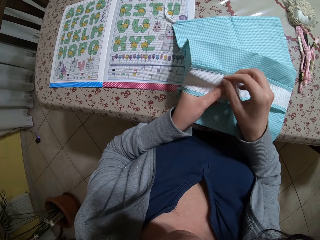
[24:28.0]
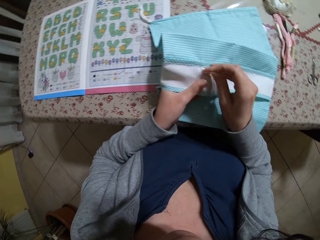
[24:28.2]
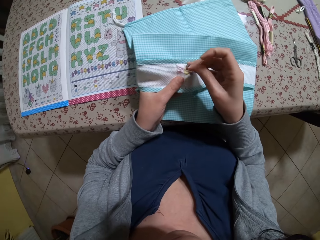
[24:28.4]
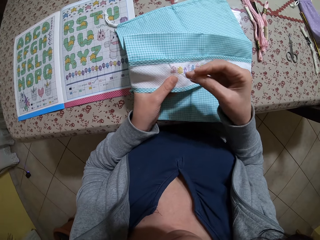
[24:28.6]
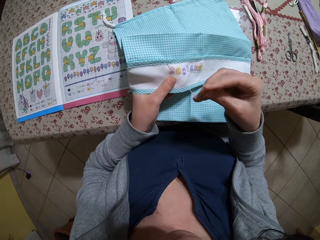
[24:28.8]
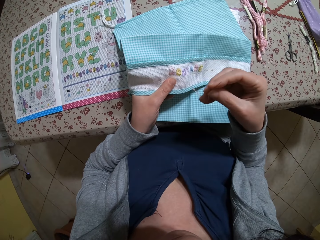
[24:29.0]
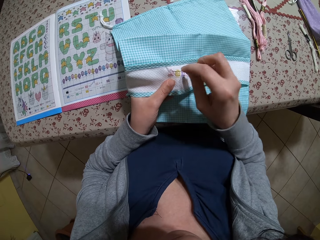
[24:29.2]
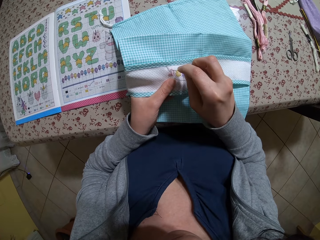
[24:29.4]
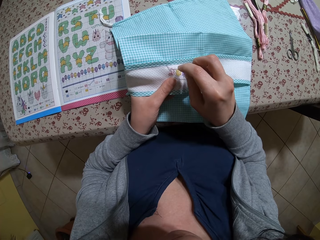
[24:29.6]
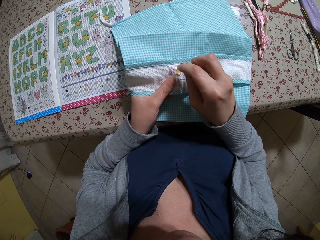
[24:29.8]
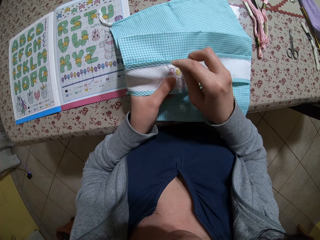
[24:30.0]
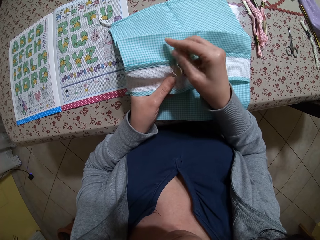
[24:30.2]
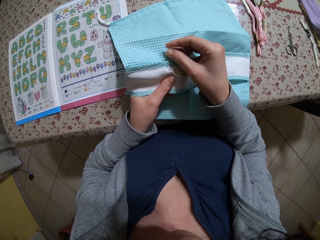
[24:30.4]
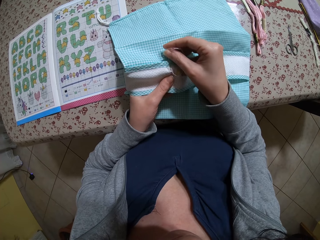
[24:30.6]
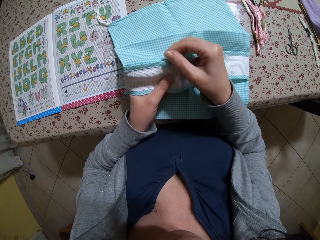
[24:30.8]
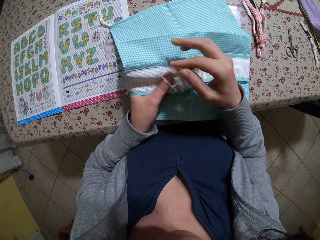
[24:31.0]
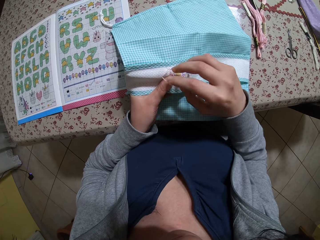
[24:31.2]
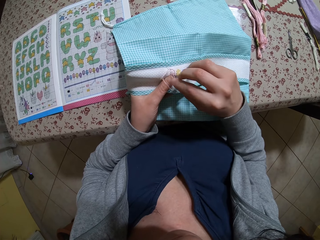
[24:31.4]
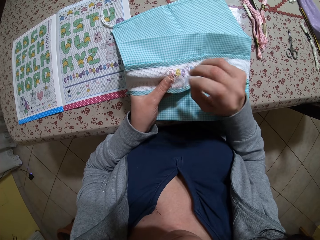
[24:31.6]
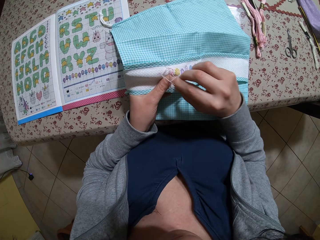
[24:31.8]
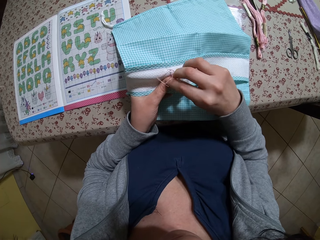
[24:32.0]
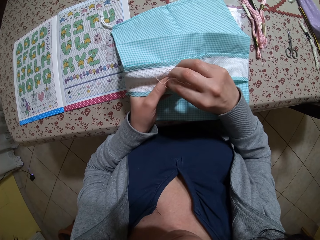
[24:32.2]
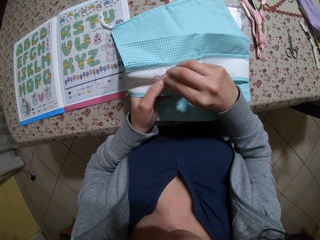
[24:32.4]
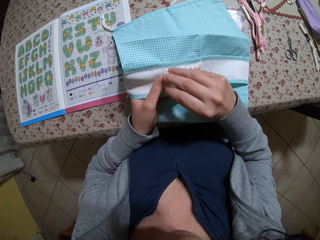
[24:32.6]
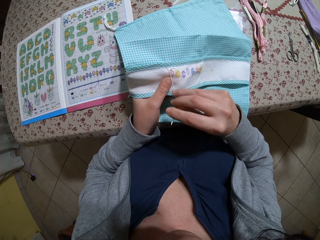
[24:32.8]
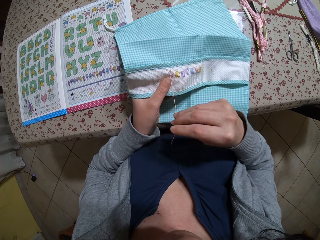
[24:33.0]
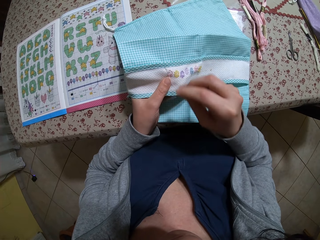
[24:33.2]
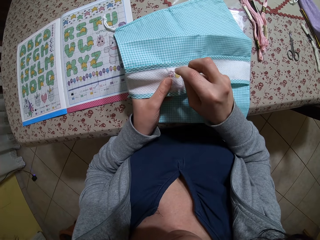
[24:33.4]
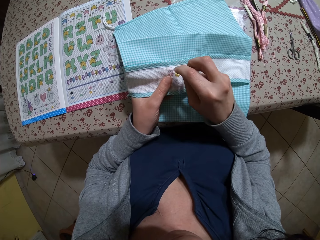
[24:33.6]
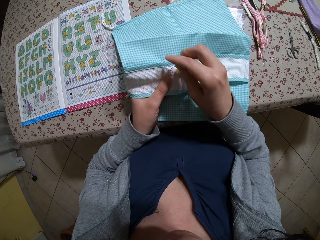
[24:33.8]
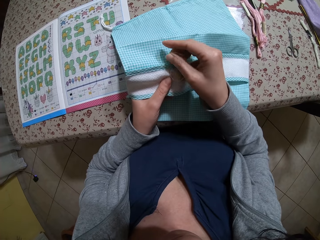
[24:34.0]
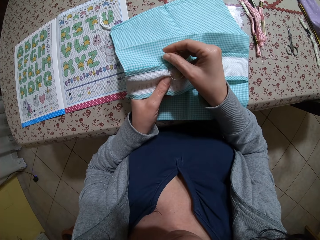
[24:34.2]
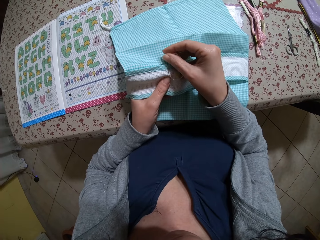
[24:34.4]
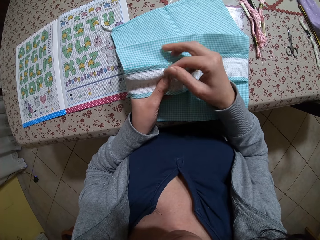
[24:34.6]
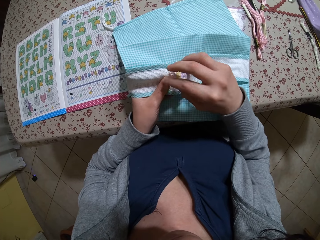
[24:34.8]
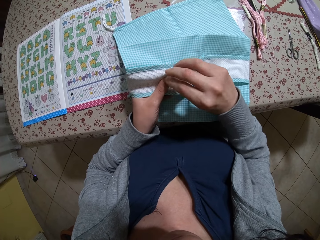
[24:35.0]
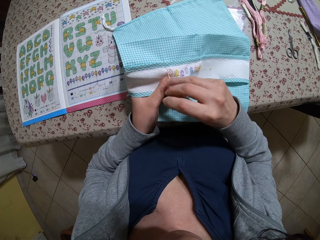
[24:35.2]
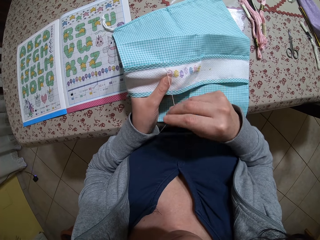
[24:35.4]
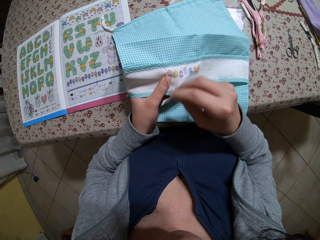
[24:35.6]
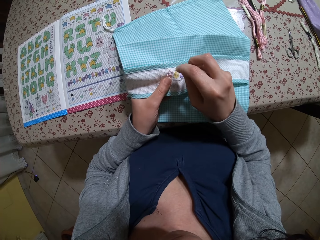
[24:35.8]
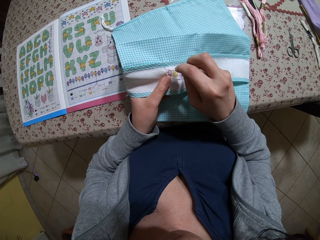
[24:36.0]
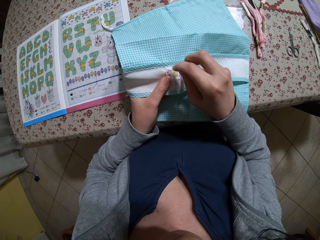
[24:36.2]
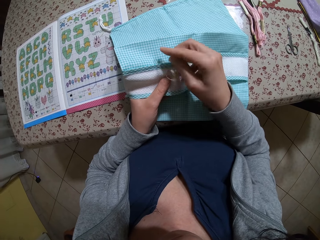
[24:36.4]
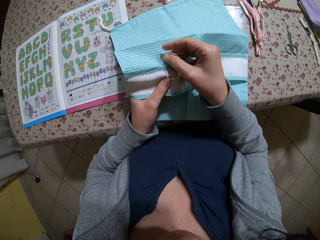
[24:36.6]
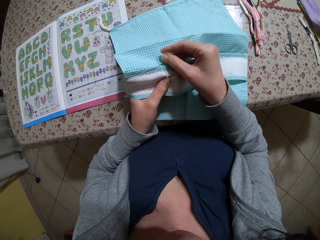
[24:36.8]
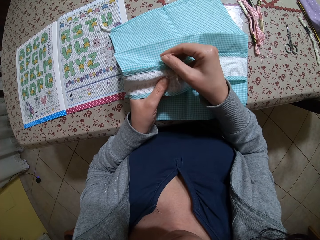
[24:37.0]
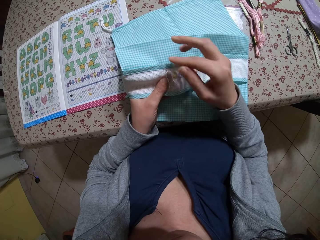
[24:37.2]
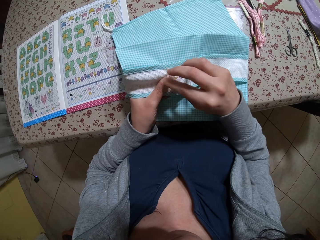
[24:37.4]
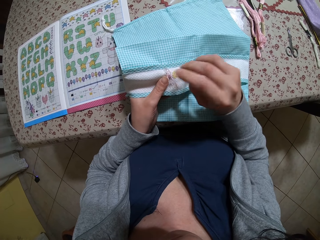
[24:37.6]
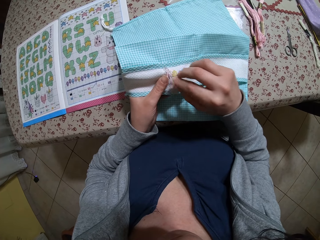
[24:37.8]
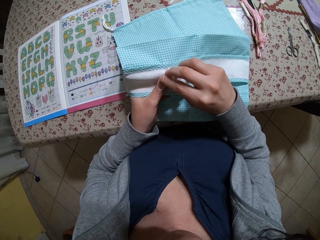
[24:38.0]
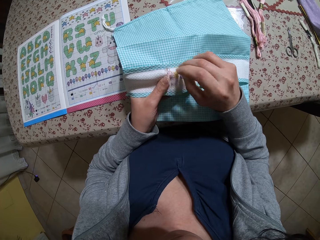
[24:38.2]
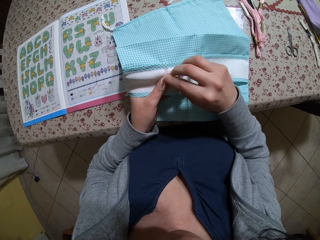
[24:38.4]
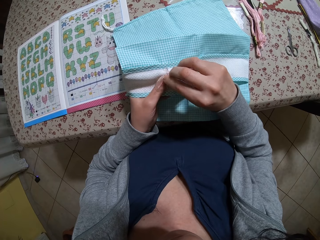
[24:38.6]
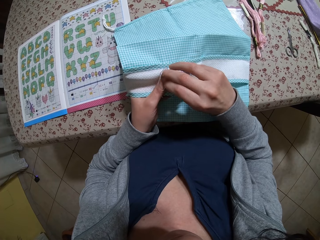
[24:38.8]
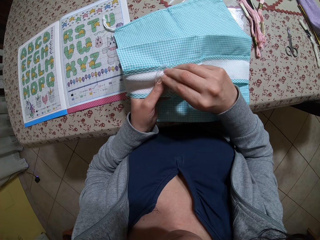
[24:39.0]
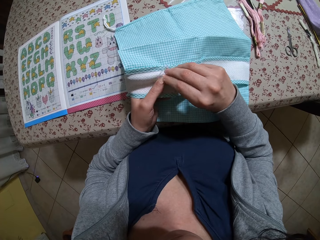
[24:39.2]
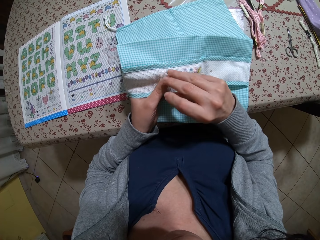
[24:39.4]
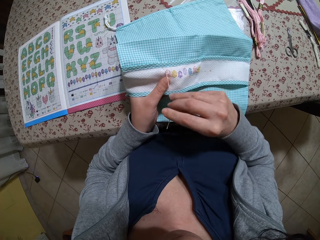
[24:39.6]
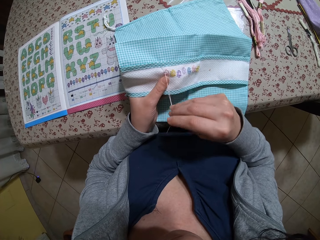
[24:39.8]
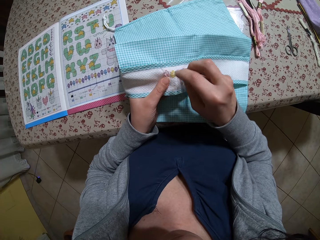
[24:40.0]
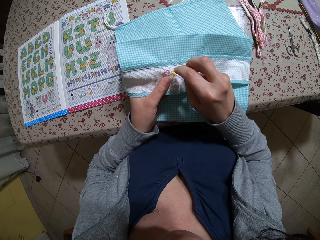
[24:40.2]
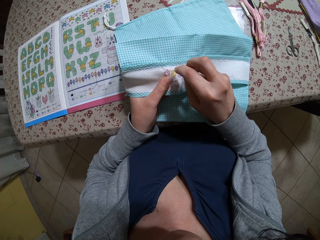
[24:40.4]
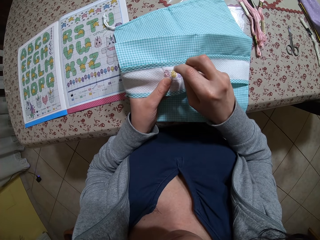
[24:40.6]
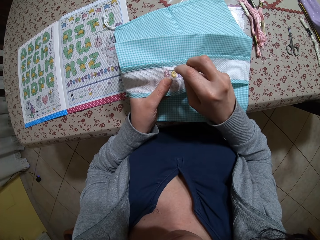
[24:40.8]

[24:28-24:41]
The camera wearer pulls the needle. They sew the cloth with the needle. They pull the needle. They sew the cloth with the needle. They pull the needle. They sew the cloth with the needle. They pull the needle.

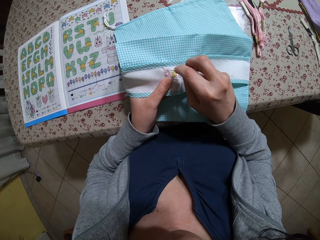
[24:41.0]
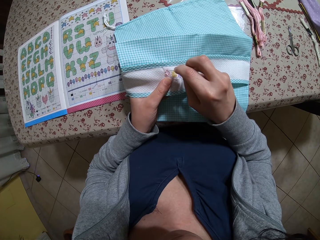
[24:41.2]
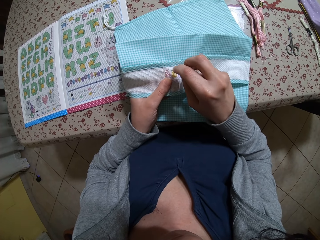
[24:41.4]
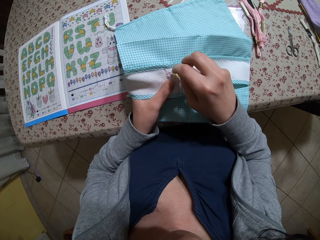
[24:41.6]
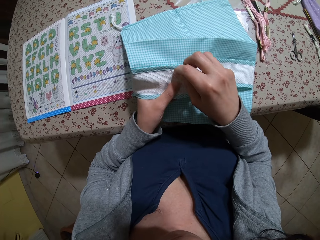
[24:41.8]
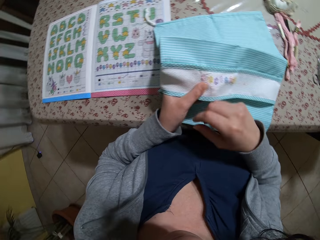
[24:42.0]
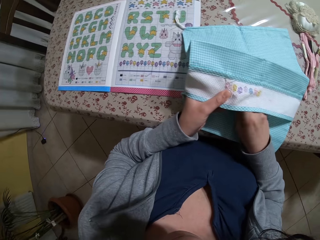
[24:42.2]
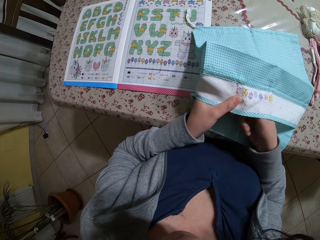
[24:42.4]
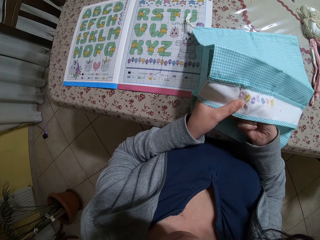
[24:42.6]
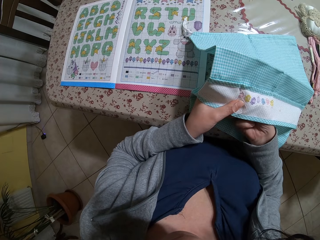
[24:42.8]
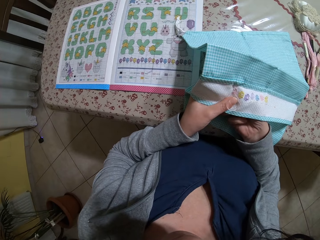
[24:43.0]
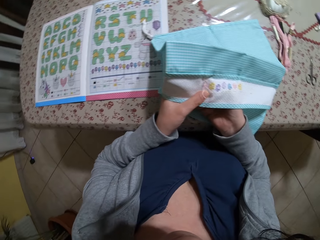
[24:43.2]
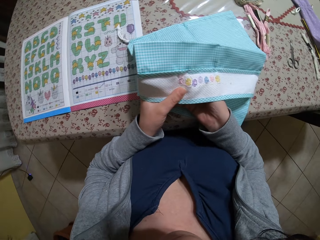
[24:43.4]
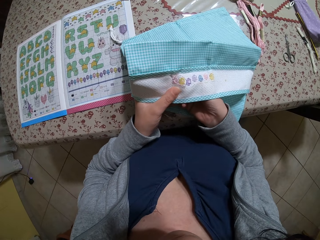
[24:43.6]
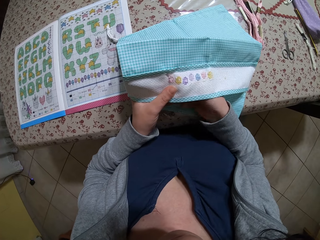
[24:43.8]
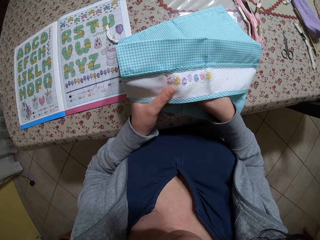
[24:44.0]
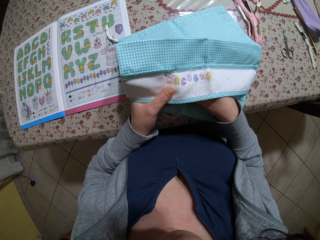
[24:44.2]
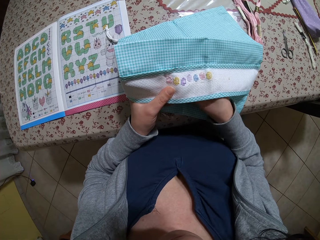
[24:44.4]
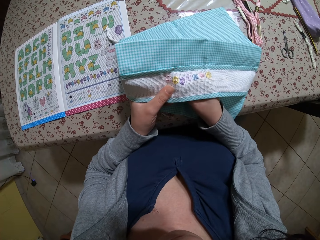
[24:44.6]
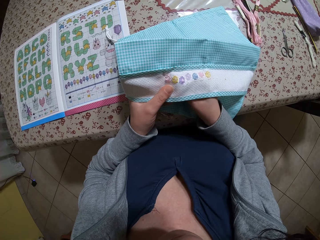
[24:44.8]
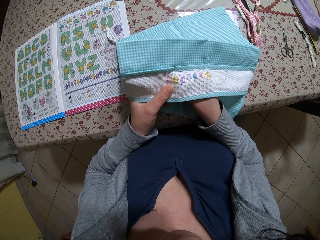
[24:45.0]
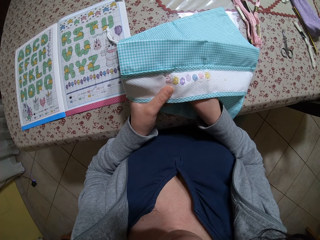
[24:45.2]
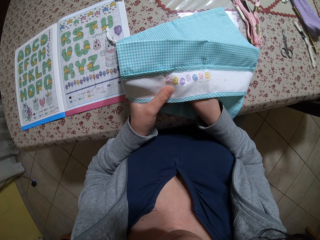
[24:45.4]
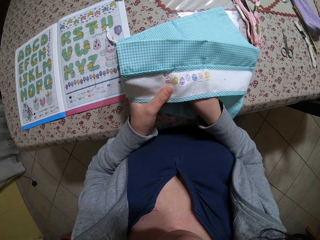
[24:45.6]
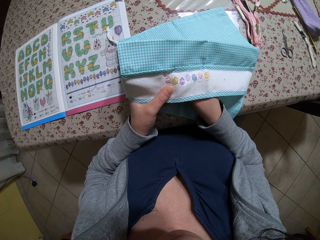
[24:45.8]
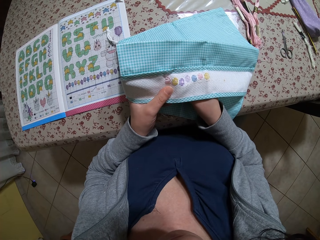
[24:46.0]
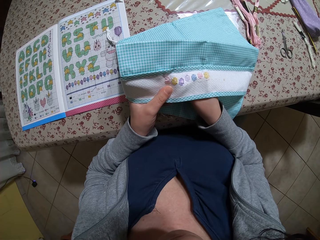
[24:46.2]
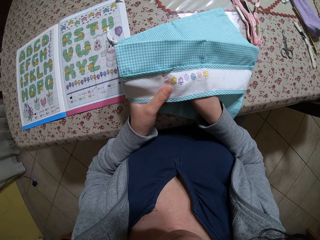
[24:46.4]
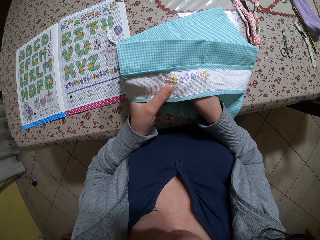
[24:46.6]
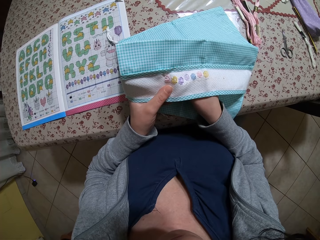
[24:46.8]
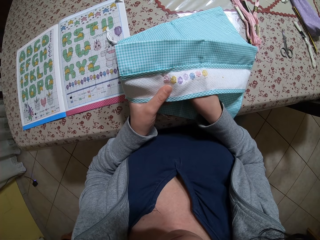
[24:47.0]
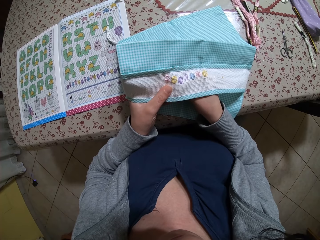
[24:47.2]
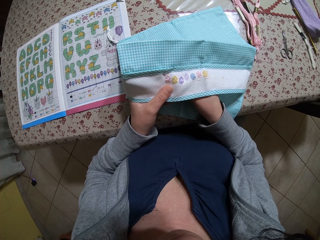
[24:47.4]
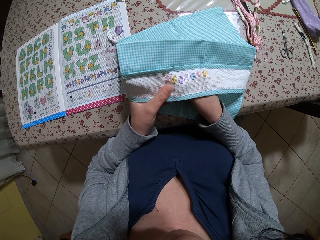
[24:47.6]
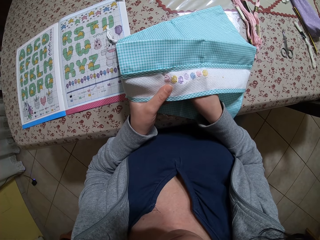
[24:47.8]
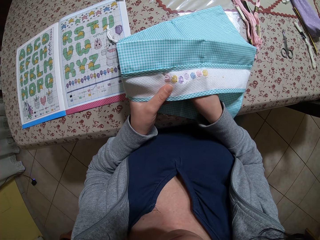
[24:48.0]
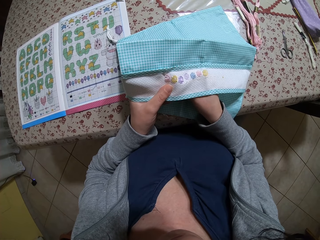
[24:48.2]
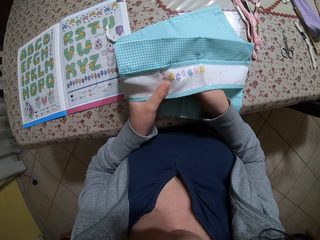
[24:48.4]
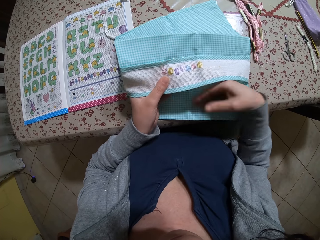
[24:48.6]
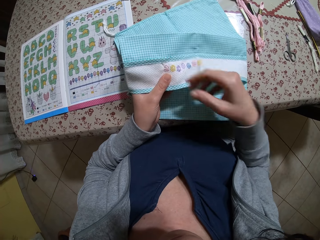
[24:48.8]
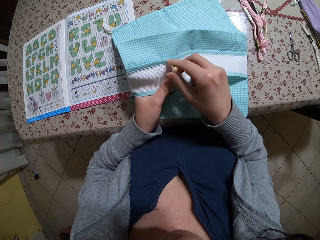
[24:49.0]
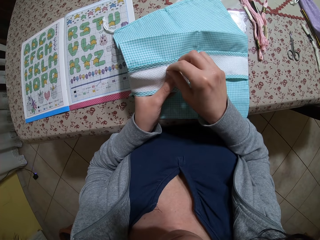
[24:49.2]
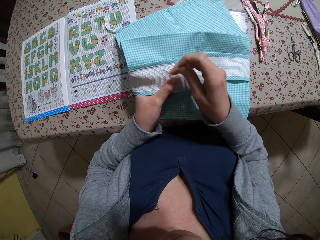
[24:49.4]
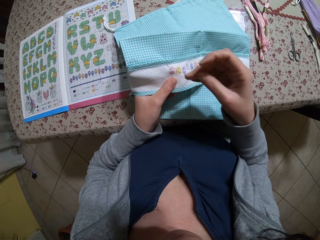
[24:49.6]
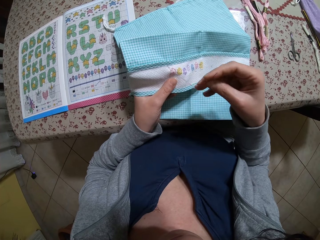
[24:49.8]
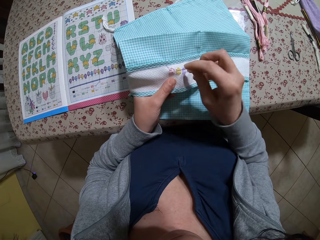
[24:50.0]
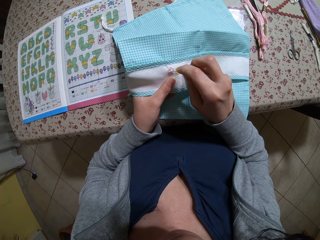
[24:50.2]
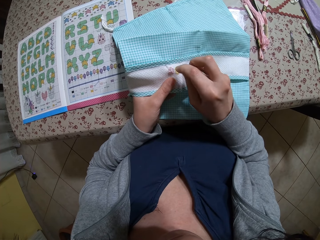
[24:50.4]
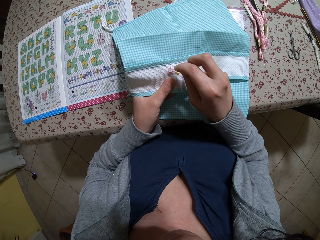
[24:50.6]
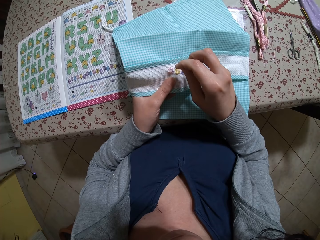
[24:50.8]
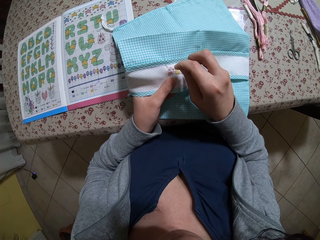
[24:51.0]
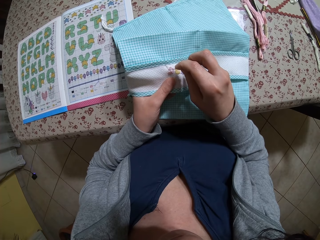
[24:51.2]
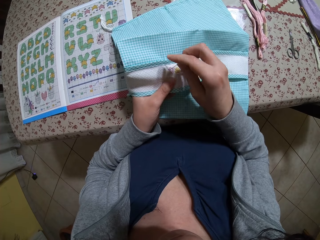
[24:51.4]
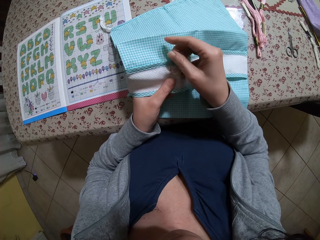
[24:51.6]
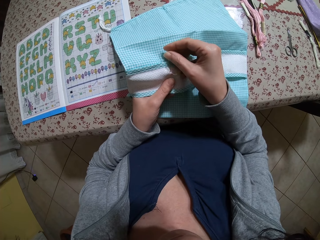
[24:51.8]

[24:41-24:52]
The camera wearer pulls the needle. They sew the cloth with the needle.
